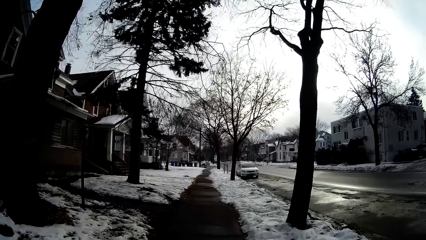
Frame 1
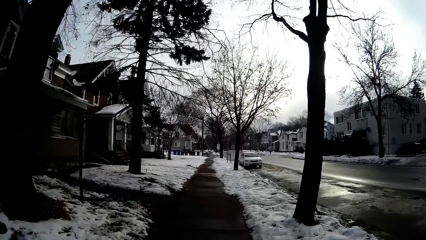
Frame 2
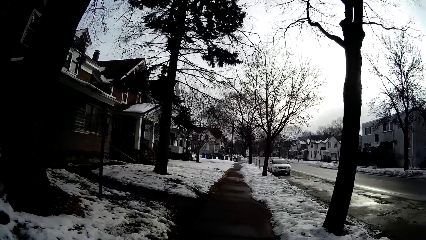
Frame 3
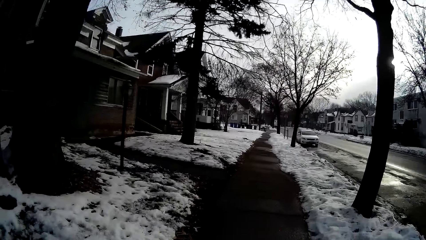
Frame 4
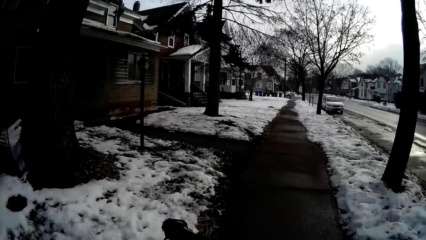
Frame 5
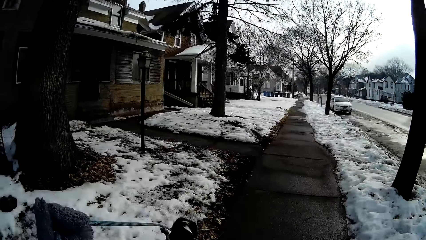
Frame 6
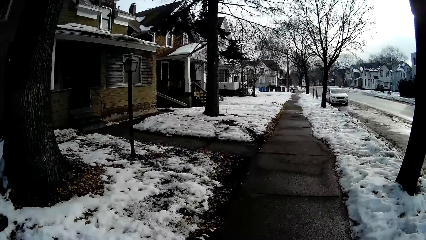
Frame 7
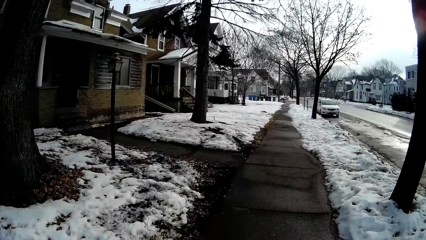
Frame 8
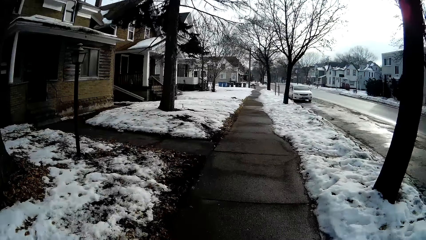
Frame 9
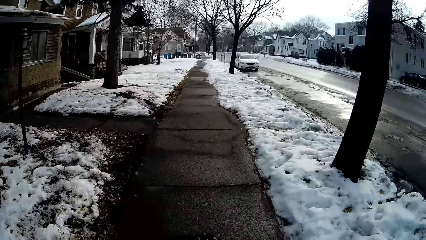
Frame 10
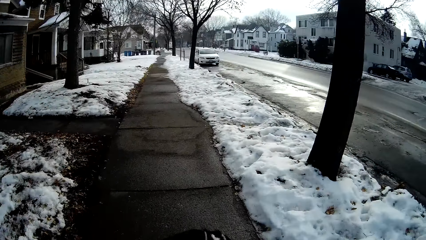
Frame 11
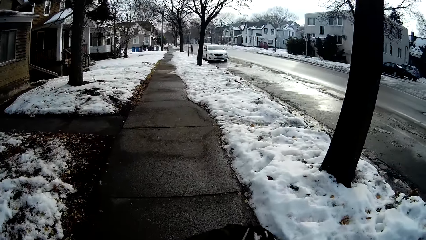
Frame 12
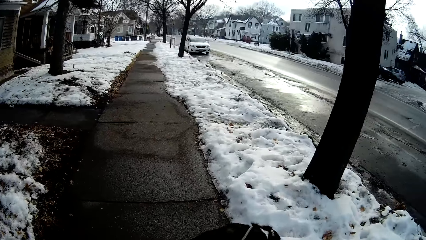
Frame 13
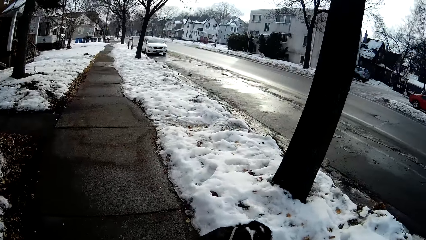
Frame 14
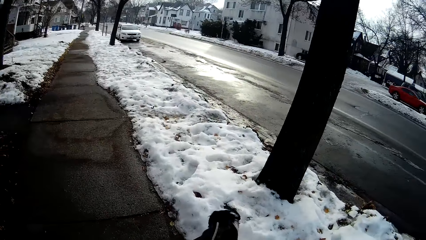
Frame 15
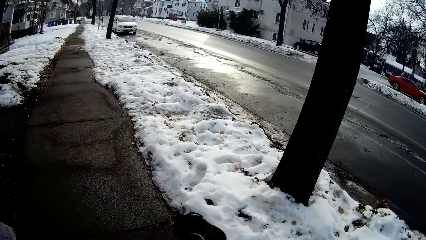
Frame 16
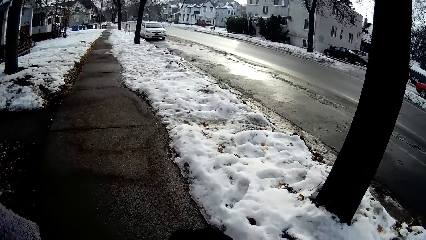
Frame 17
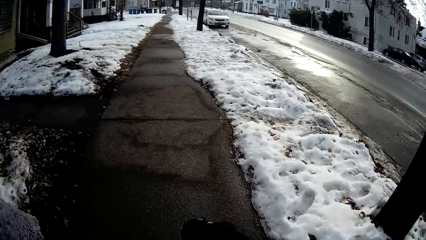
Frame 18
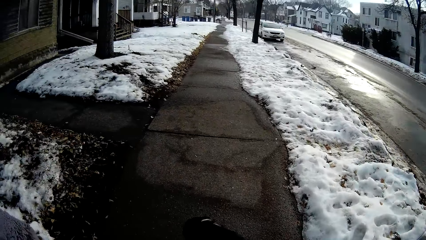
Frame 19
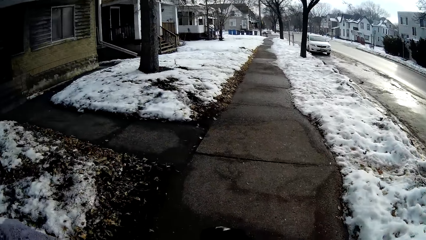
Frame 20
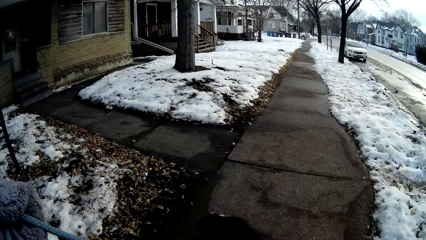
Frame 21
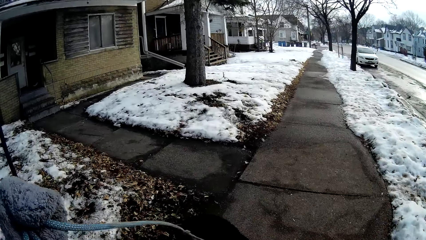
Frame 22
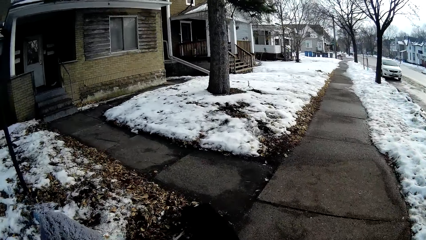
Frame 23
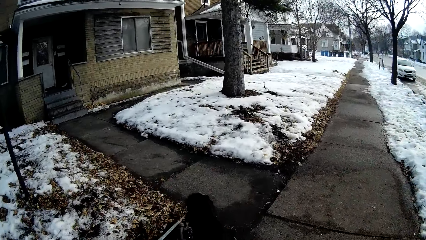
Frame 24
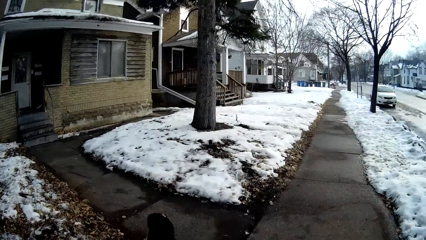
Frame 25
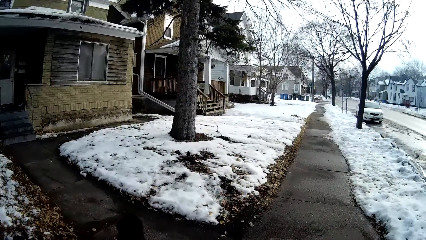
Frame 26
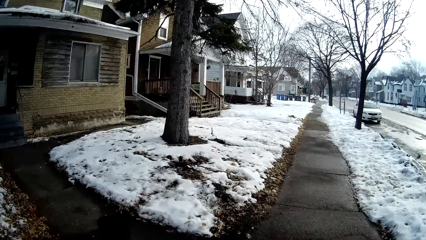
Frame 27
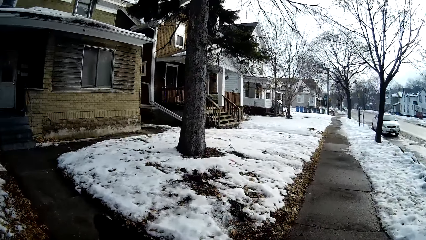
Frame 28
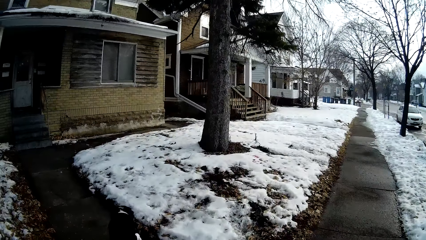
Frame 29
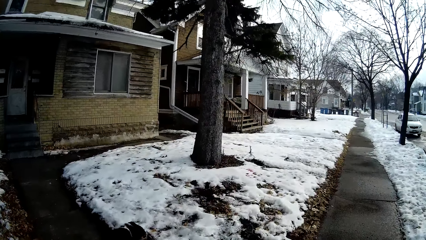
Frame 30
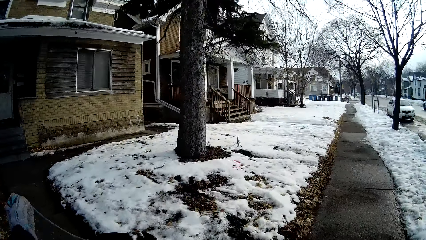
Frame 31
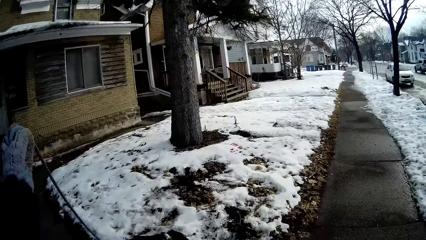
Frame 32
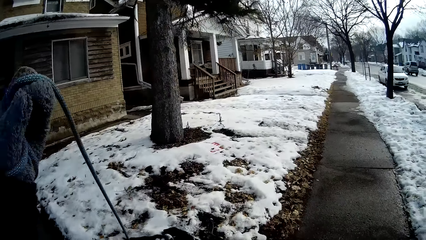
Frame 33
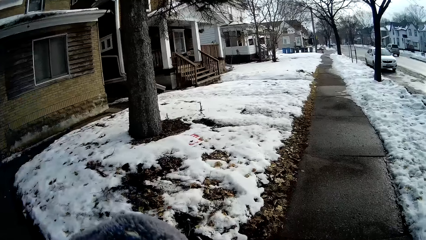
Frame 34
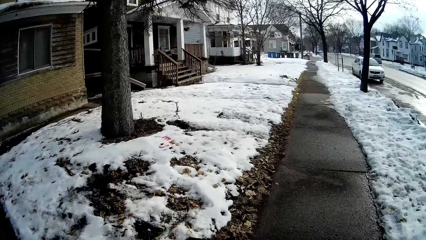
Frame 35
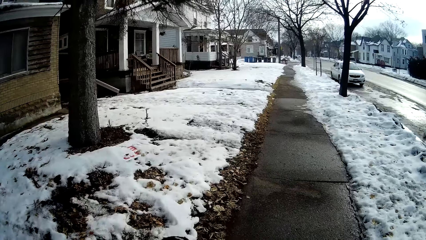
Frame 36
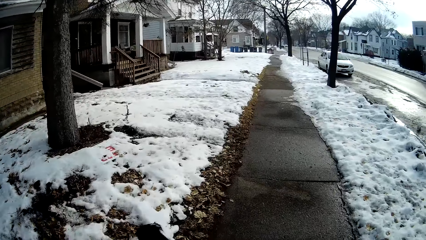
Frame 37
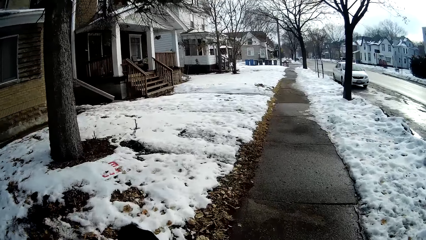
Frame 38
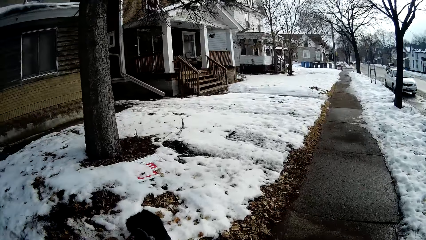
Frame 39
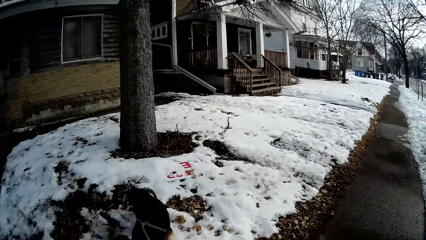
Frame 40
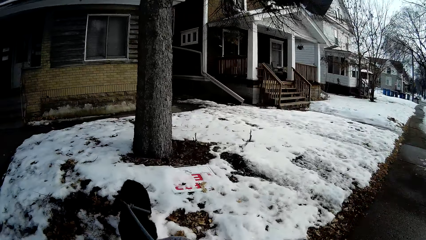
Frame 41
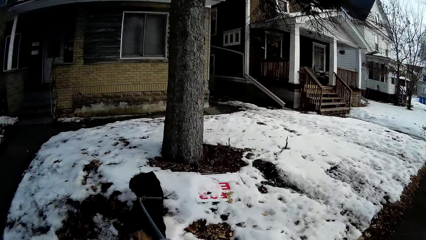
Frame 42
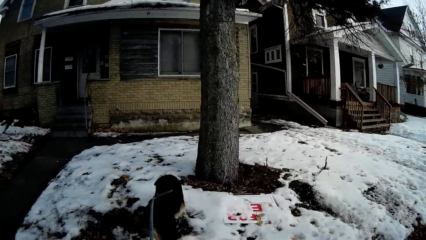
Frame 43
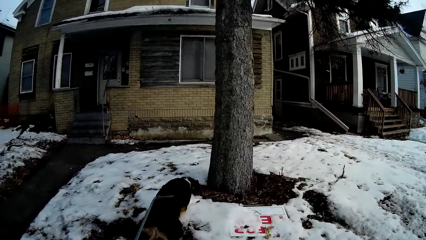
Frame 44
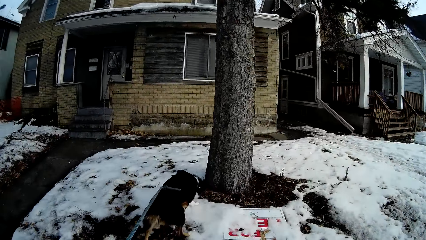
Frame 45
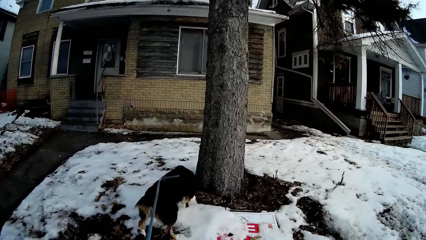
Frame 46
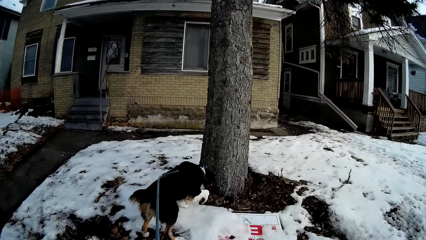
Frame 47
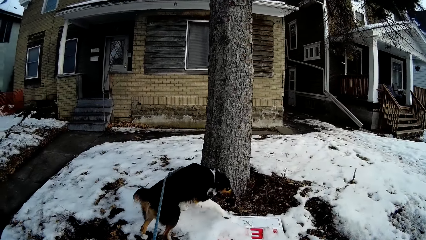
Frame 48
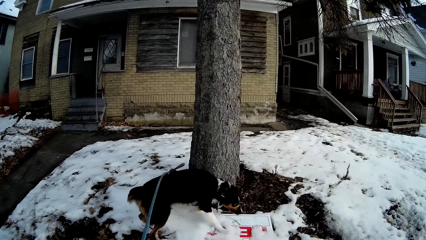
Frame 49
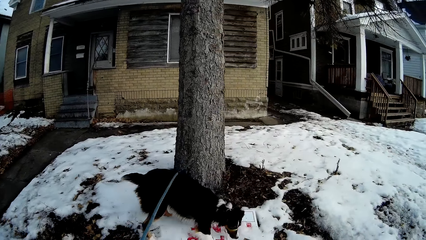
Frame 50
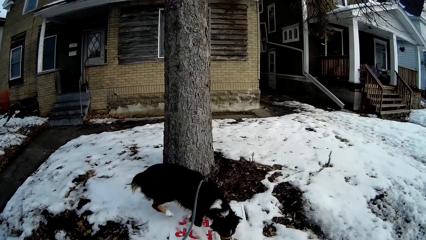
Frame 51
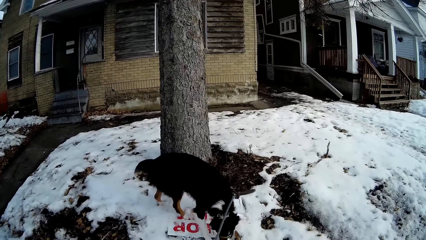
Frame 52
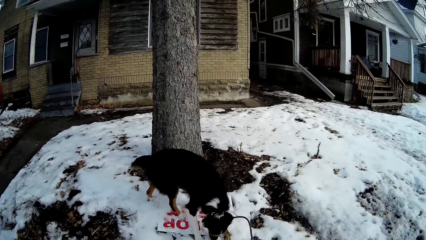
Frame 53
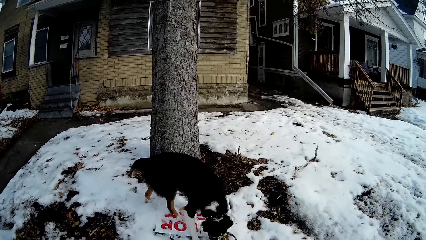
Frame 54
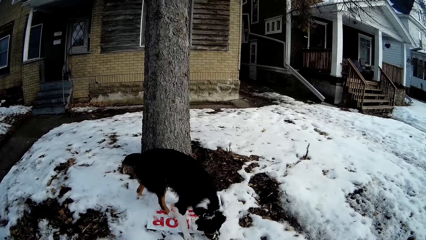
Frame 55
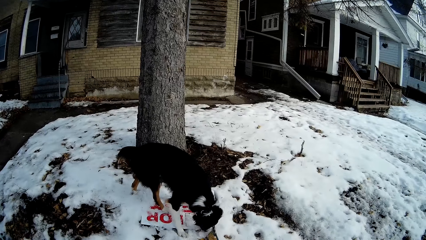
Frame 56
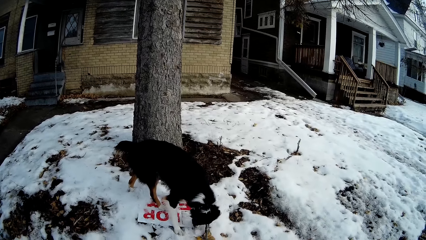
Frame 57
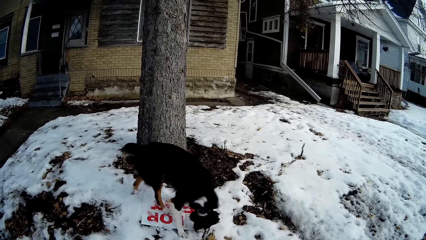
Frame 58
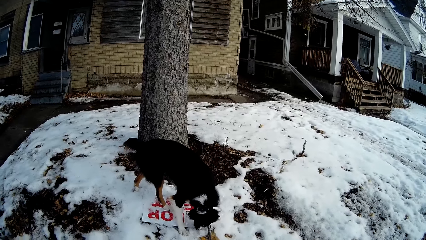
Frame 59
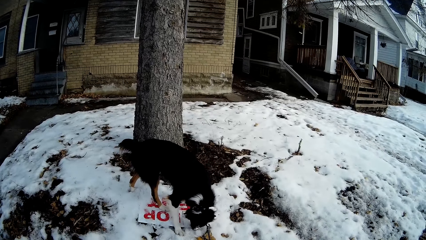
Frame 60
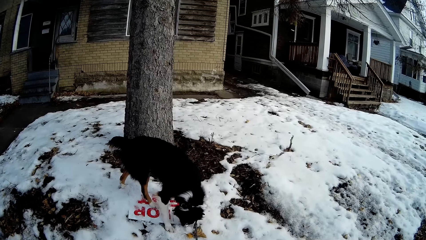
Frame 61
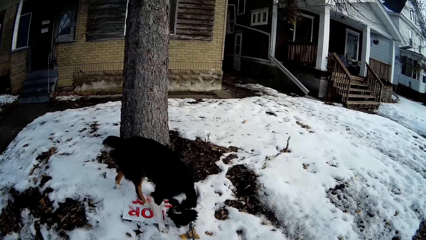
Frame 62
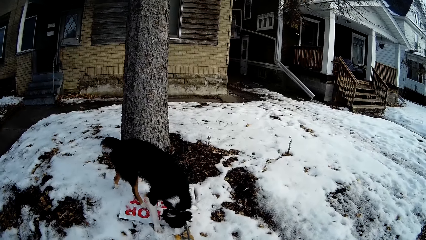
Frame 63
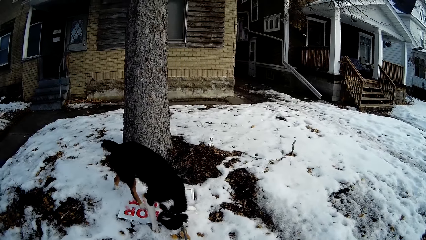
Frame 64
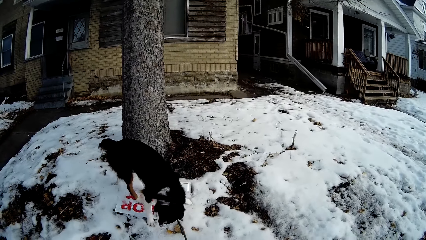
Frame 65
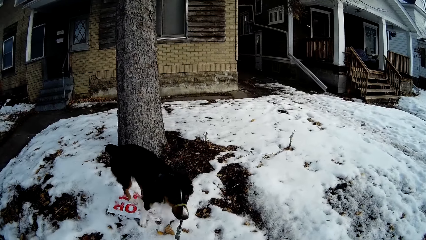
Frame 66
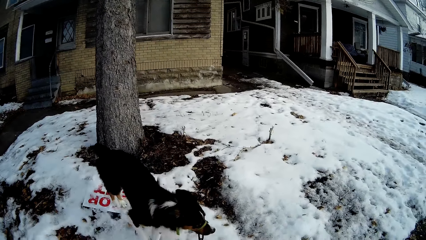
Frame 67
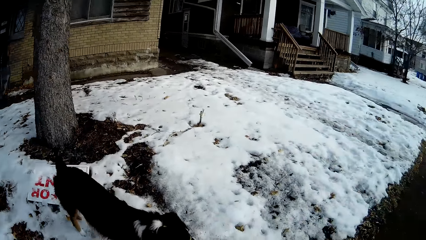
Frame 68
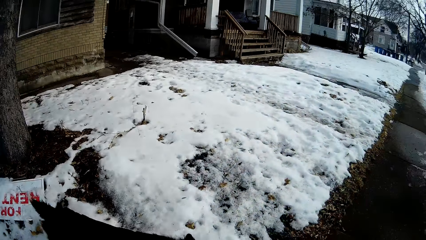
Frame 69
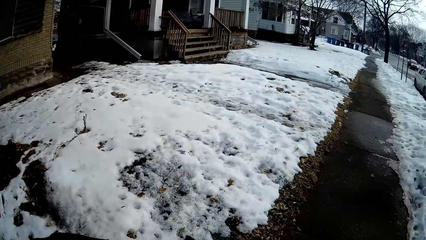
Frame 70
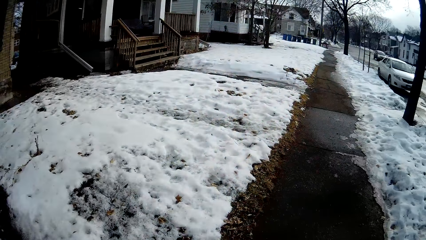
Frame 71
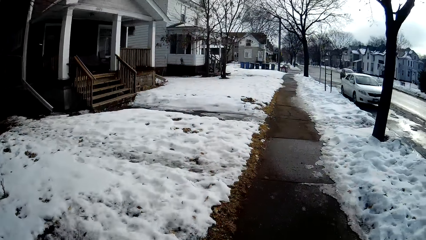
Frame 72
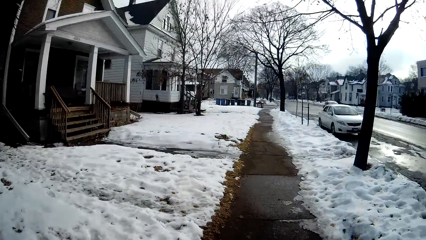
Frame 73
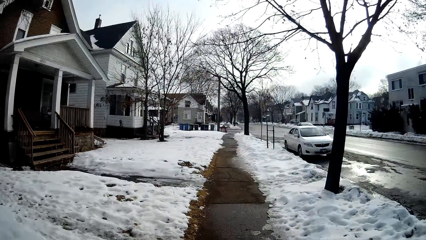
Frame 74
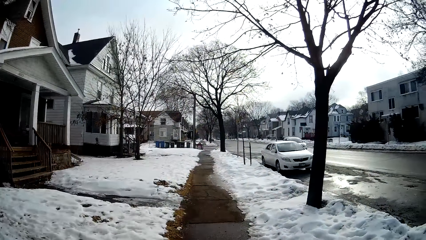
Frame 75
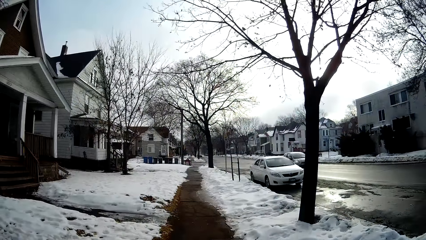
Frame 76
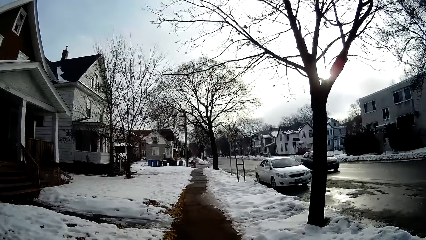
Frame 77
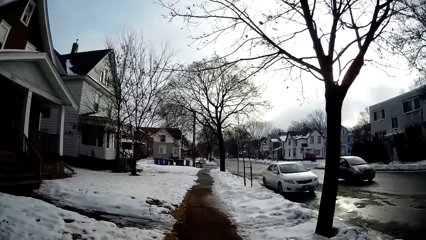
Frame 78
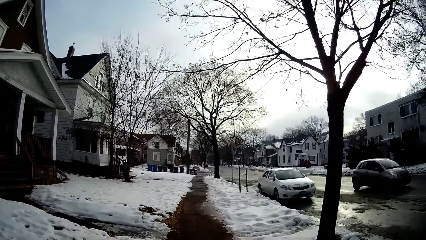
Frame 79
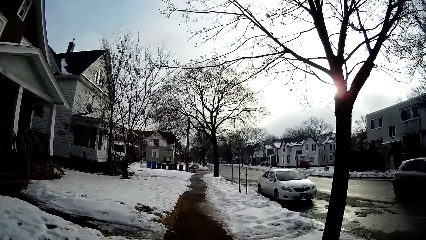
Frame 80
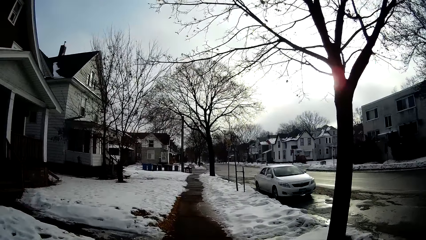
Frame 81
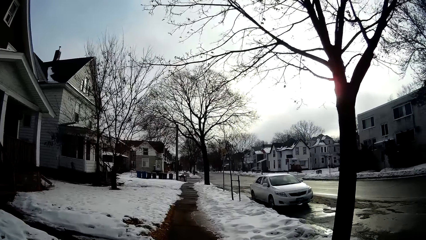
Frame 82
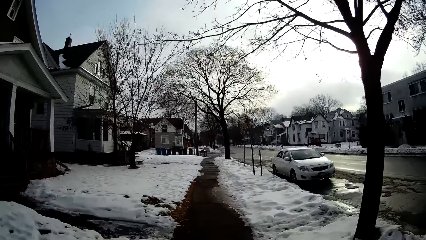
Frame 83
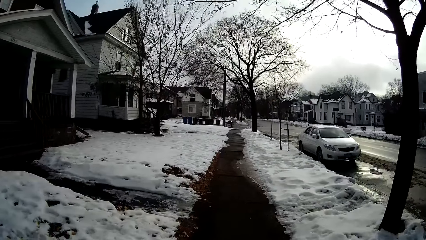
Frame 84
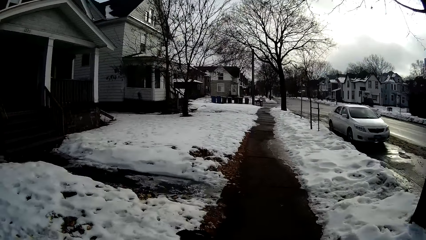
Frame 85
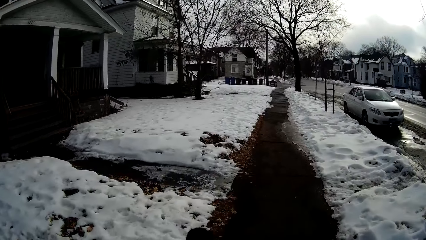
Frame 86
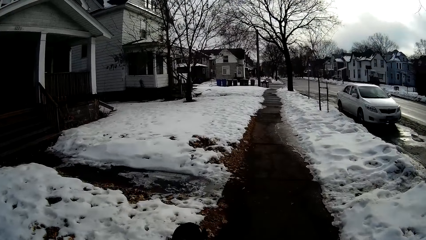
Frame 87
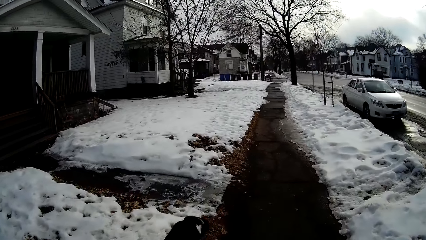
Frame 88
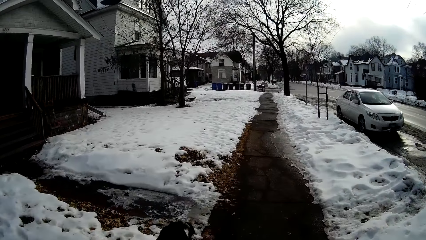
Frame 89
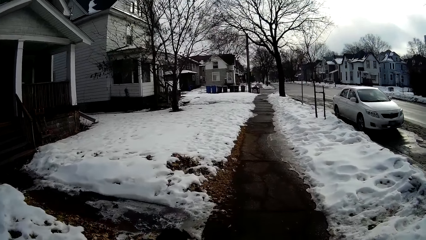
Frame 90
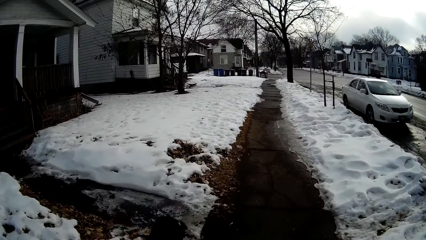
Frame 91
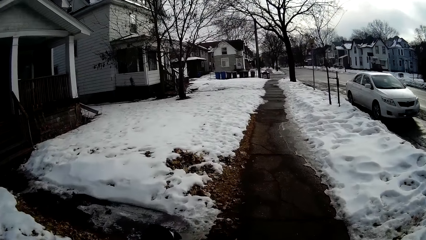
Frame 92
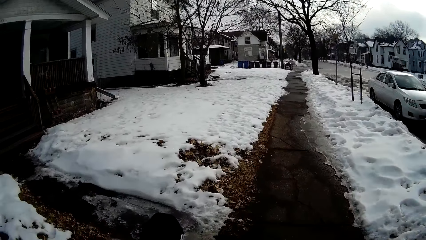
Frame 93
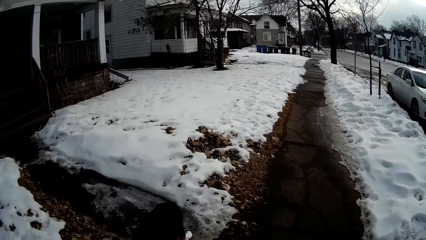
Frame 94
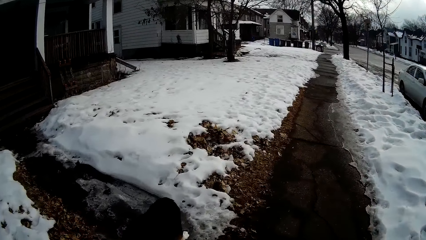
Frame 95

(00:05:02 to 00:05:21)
The camera wearer lifts the hand. They lift the hand again. They lift the dog rope. They control the movement of the dog with the rope. They stop walking. They walk along the sidewalk holding the dog.
